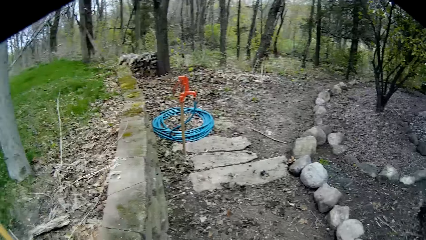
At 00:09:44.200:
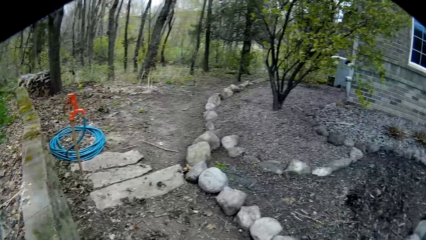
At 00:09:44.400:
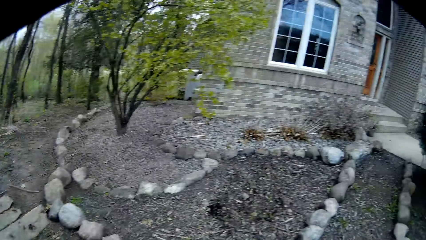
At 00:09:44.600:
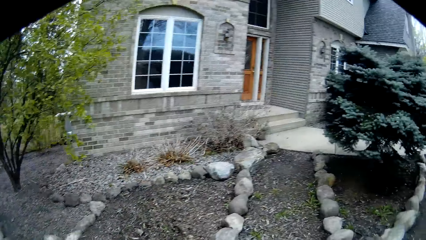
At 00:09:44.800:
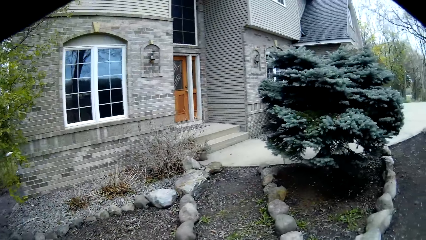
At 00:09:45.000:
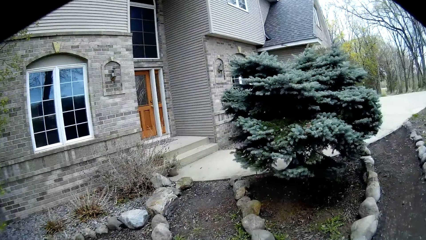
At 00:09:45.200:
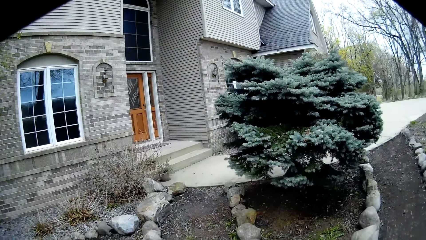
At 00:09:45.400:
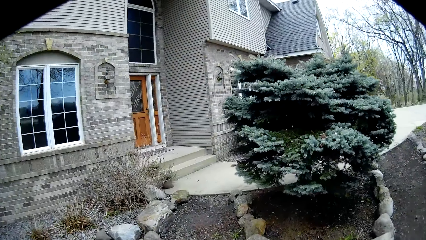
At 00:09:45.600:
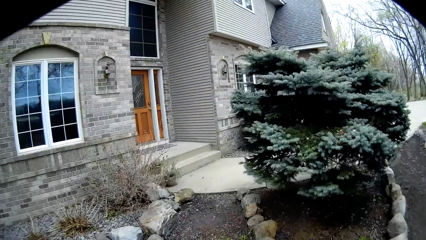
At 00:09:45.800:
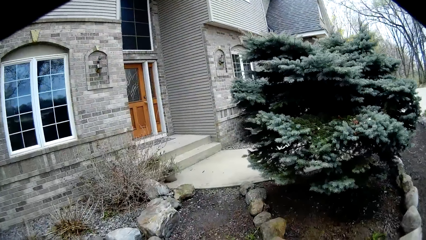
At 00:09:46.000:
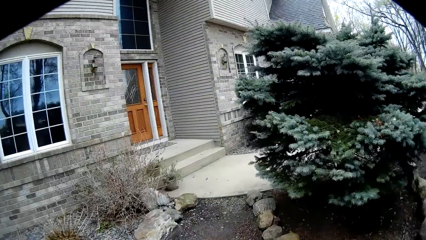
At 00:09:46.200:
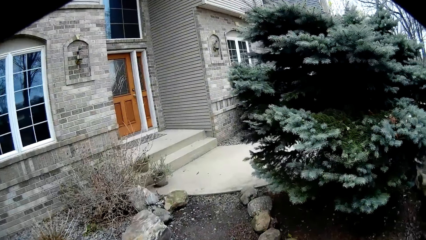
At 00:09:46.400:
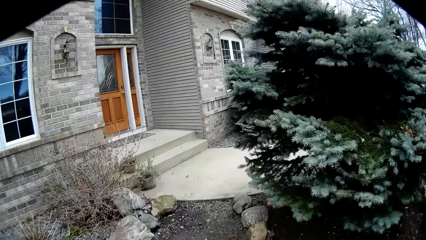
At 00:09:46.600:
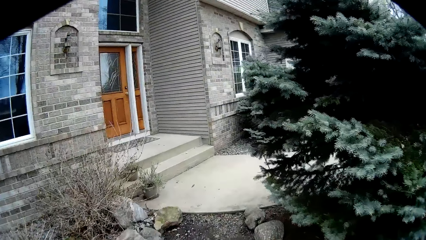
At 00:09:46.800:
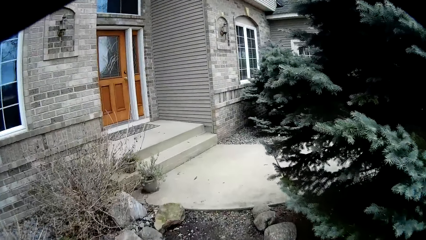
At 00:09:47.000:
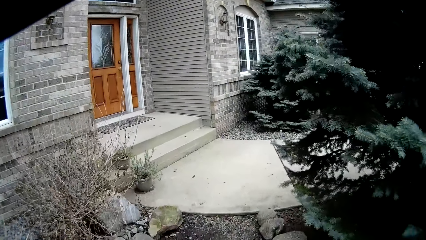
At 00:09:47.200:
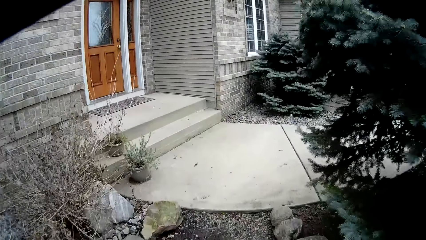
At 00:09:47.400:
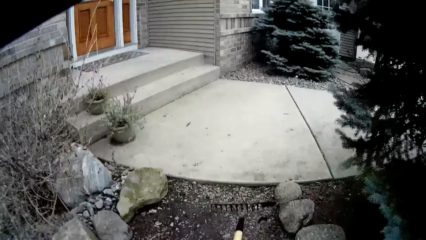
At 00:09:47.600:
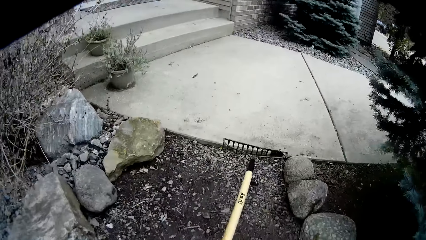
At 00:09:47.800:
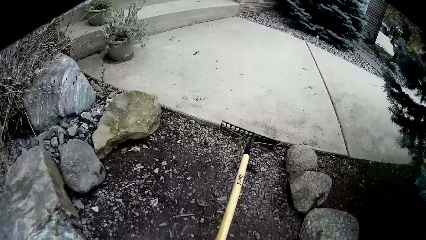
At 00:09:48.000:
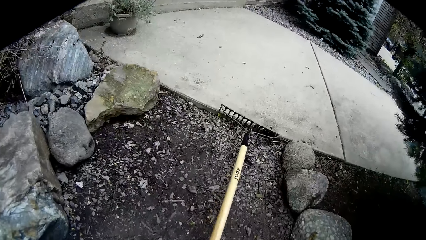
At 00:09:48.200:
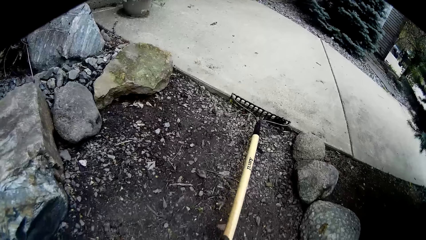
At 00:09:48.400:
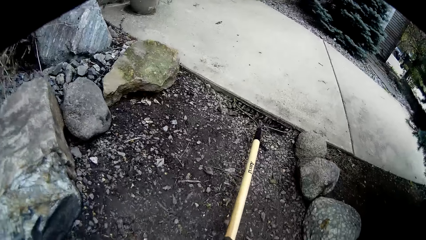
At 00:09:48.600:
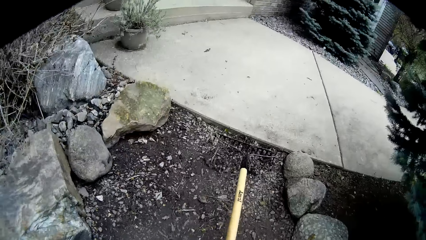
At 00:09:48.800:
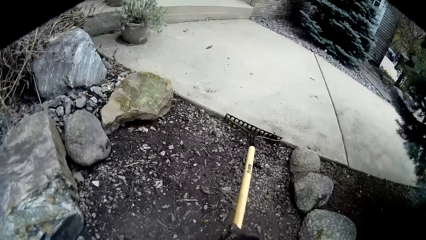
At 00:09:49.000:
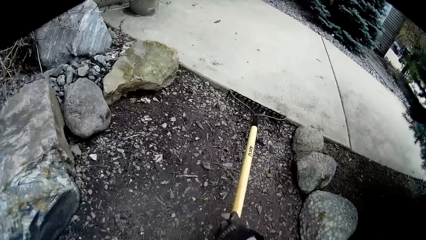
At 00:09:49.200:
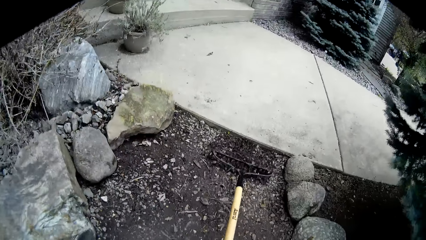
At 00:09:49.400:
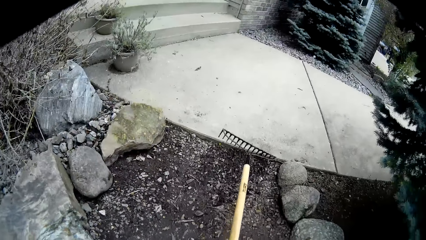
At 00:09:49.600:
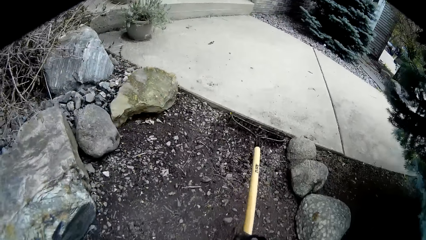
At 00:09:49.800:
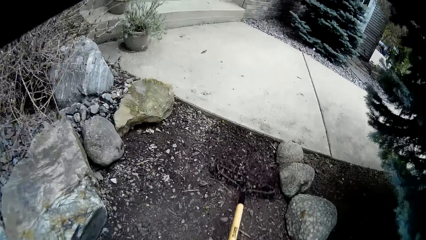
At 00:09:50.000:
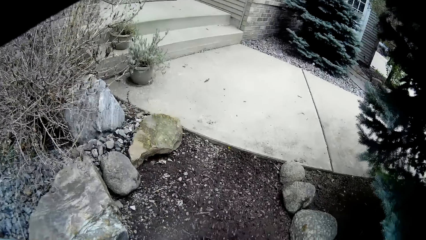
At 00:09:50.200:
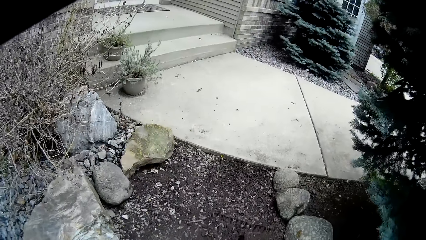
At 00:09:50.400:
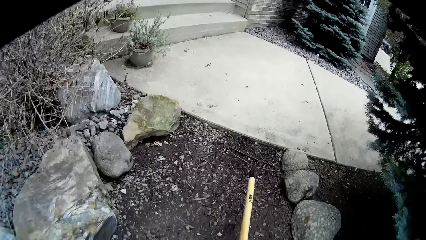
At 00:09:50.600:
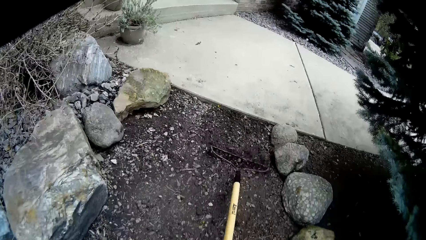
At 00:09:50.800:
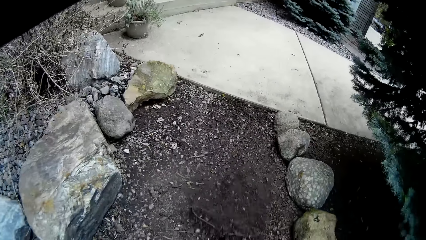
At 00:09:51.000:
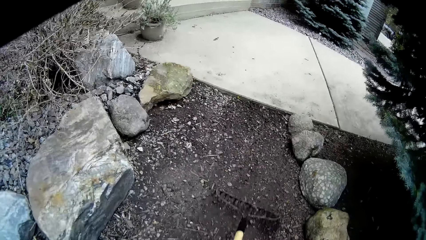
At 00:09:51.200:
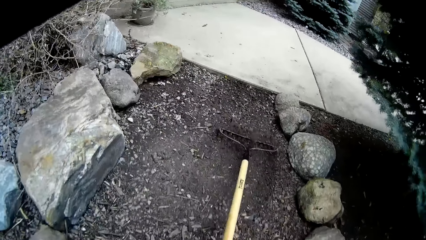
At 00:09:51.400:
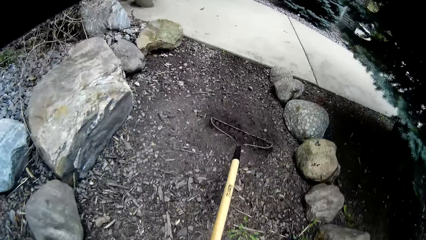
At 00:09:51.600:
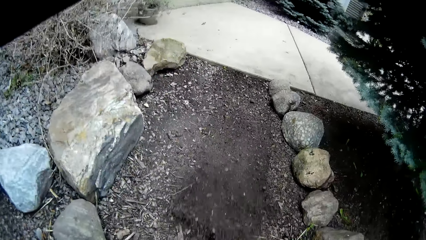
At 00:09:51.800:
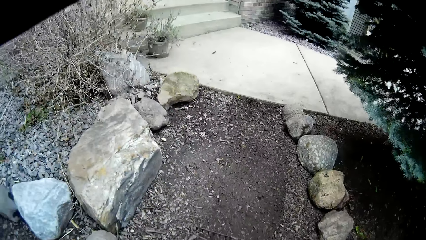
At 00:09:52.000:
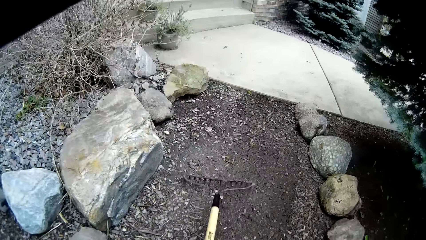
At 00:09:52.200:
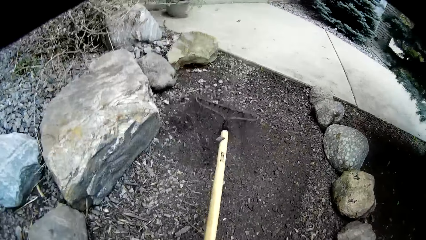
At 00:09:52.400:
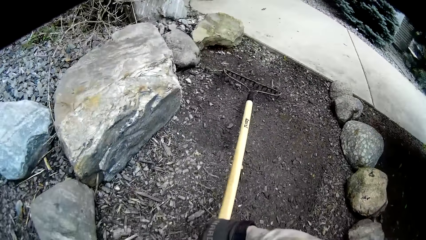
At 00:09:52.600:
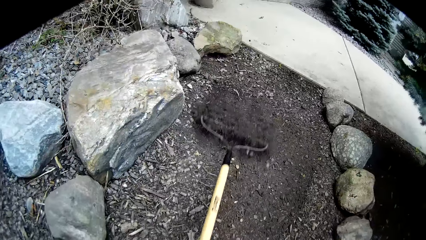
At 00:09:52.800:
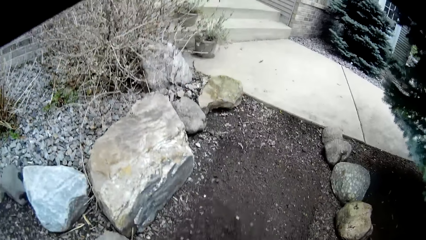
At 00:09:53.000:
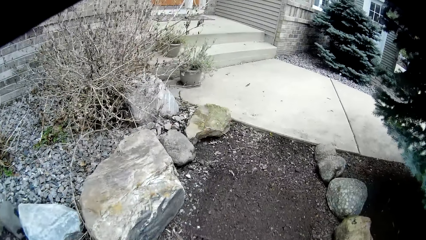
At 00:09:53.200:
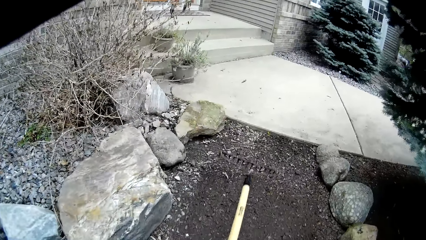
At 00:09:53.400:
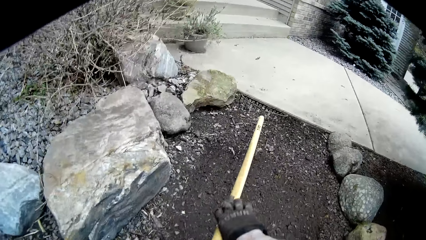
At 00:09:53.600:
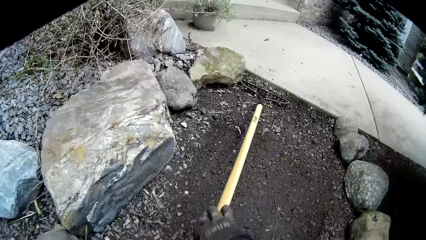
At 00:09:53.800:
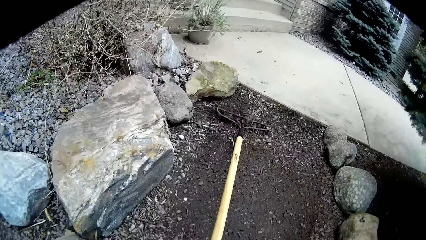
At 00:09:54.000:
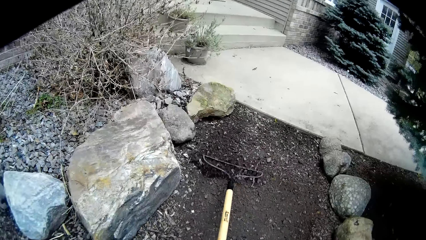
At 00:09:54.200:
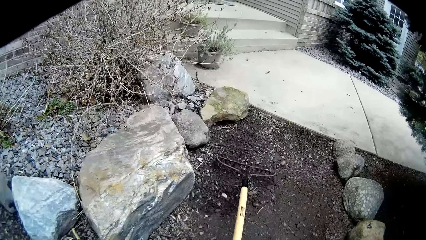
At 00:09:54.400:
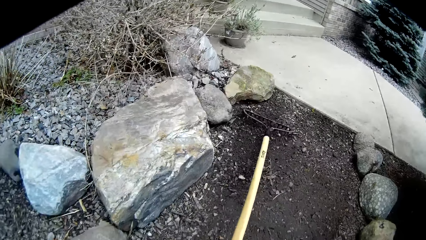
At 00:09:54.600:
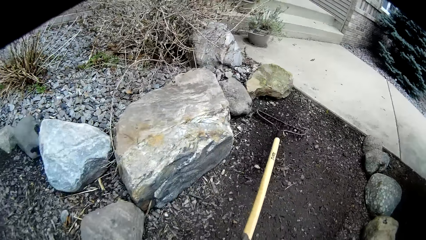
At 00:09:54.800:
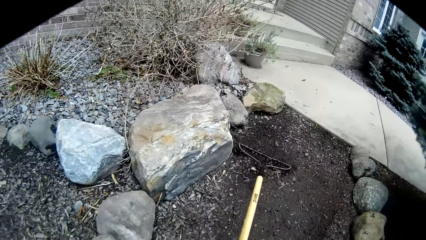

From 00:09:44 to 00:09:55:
The camera wearer walks a few steps on the pathway. He puts down the rake. He rakes the pathway with the rake in his hand.

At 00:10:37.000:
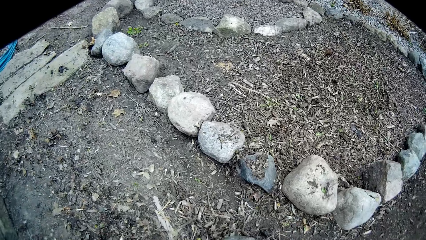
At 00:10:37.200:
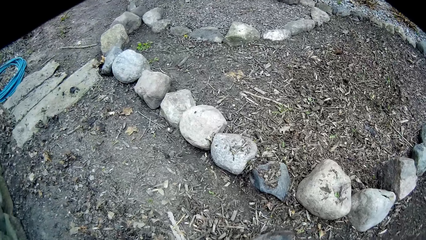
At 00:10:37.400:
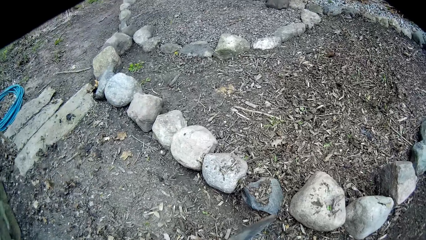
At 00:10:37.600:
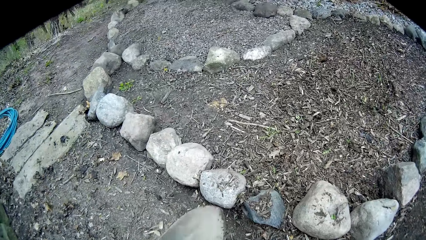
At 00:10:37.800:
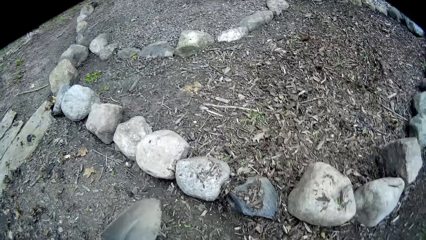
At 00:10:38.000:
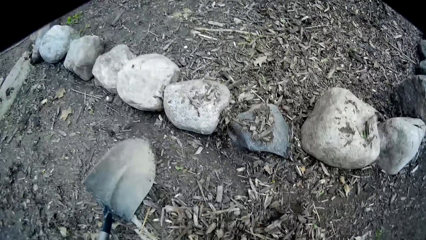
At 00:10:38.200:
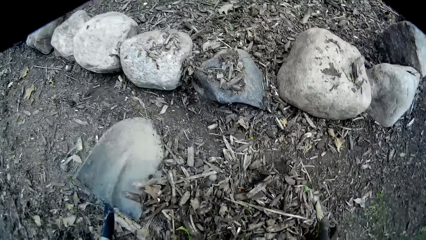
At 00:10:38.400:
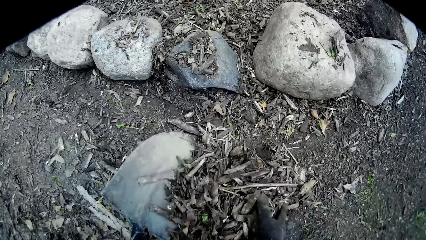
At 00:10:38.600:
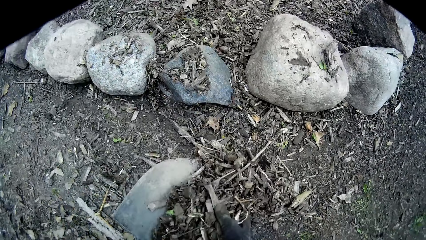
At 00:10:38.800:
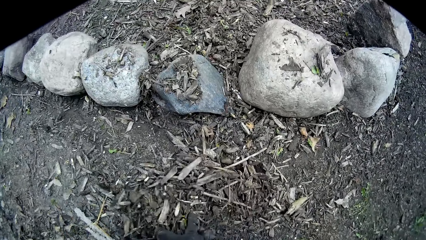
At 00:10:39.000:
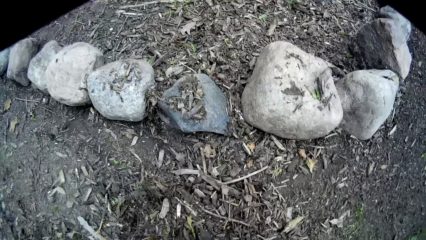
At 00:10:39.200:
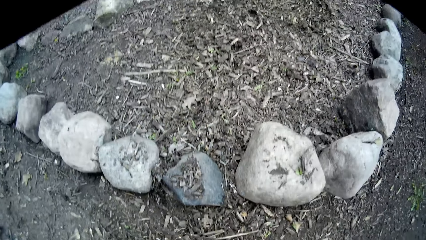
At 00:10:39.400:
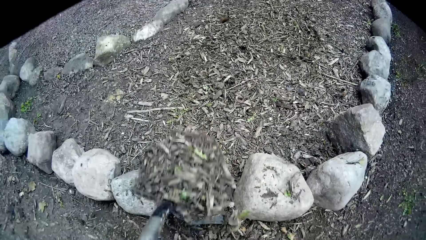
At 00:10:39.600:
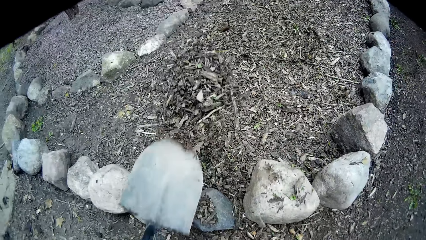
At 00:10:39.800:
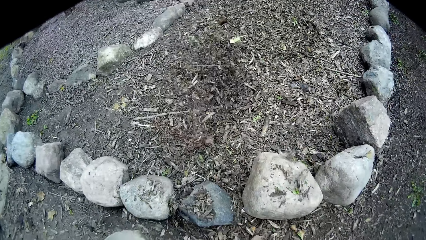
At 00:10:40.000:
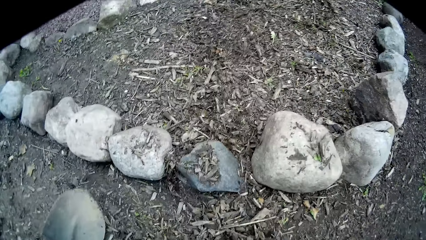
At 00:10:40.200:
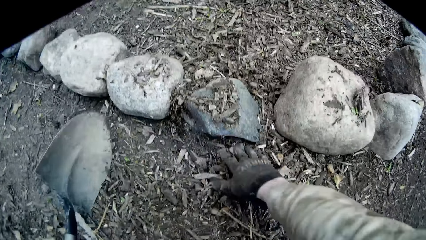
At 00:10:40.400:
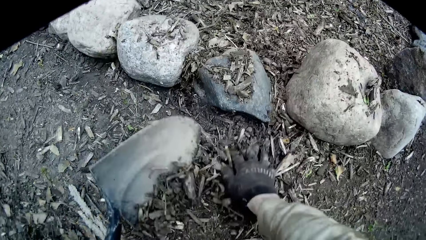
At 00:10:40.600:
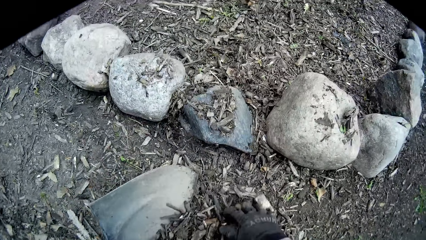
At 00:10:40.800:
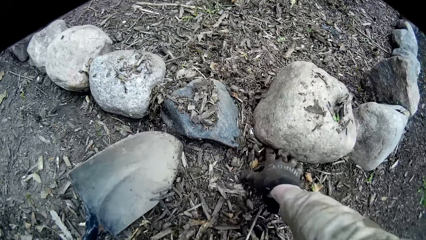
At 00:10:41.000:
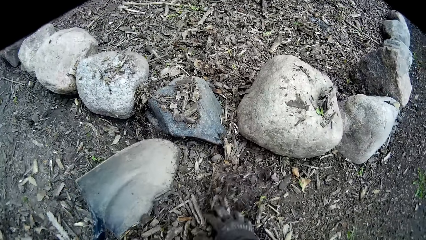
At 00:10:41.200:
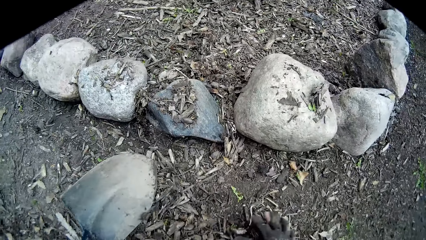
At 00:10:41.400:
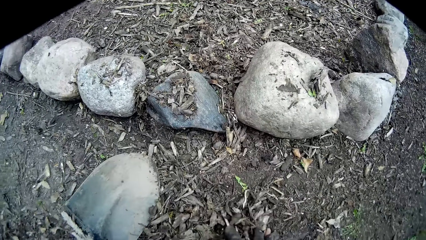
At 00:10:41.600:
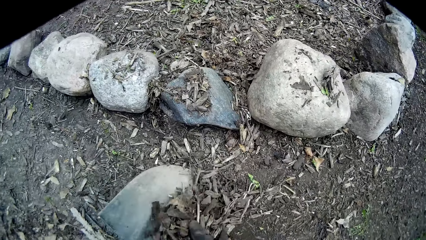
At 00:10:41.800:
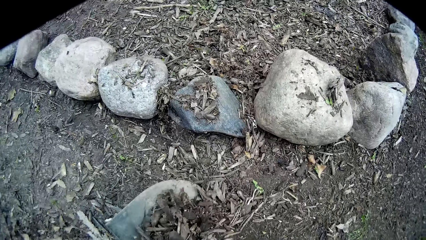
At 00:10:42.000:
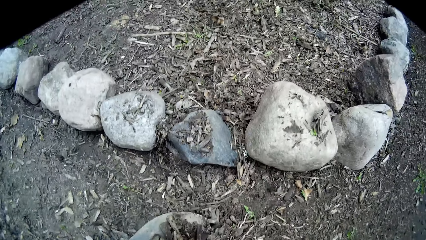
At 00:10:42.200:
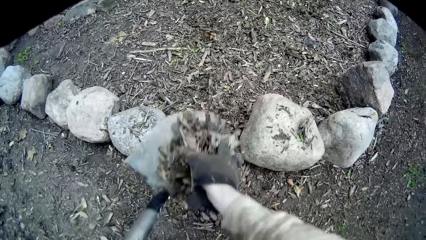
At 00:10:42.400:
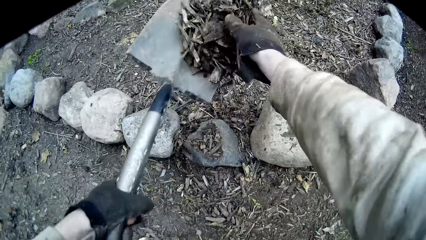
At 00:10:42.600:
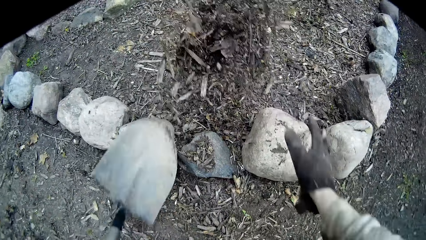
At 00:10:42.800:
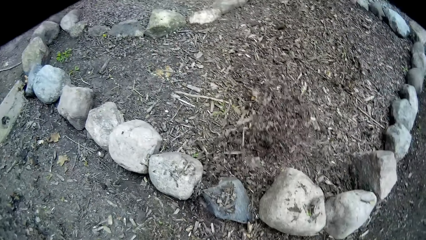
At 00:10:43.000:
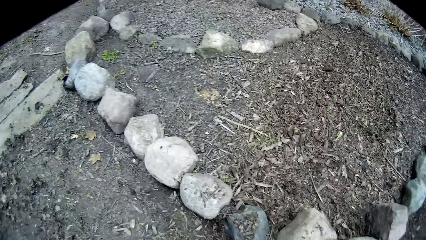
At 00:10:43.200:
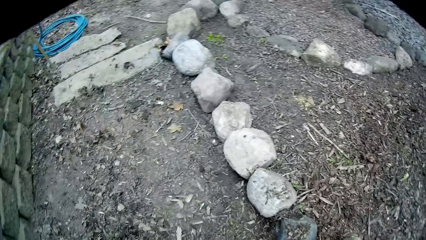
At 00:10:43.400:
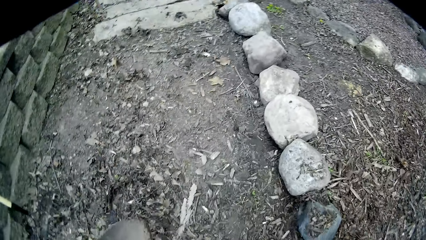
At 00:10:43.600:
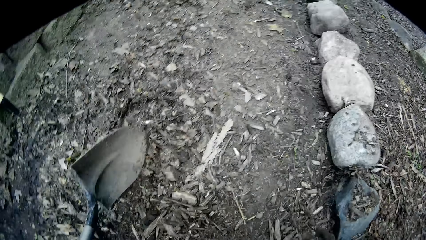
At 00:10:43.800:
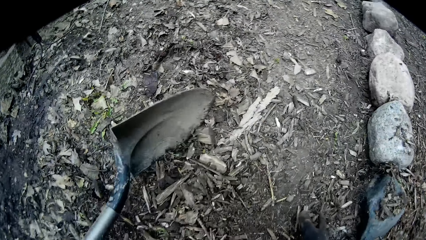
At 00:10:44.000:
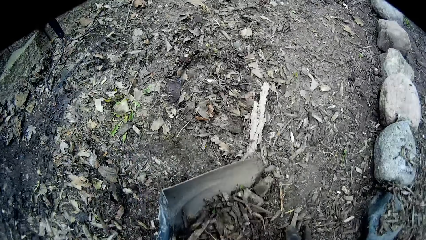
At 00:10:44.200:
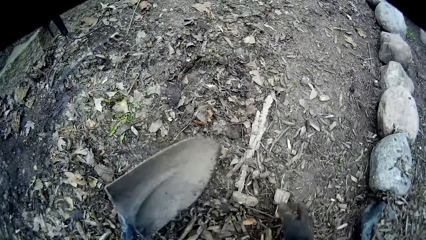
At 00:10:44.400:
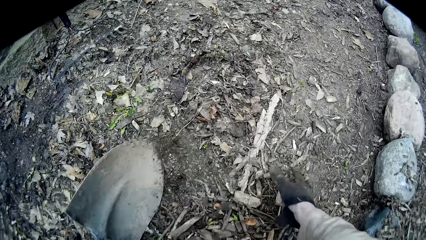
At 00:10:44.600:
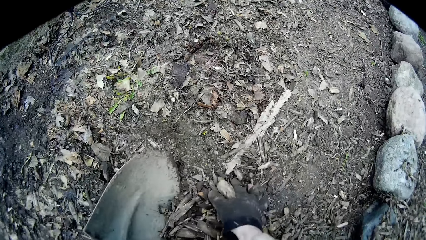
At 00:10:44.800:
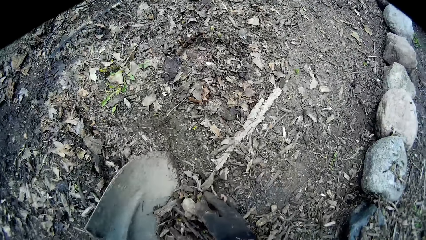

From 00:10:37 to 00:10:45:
The camera wearer packs debris on the ground with the shovel in his hands. He throws the debris on the ground with the shovel in his hands. He packs the debris on the ground with the shovel in his left hand. He packs the debris on the ground with his right hand. He packs the debris on the ground with his right hand into the shovel in his left hand. He throws the debris on the ground with the shovel in his left hand. He throws the debris on the ground with his right hand. He packs the debris on the ground with his right hand into the shovel in his left hand.
